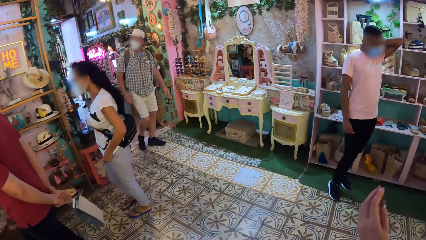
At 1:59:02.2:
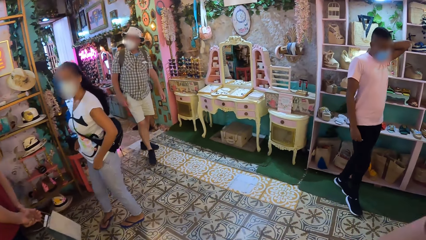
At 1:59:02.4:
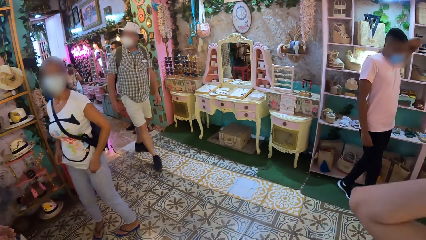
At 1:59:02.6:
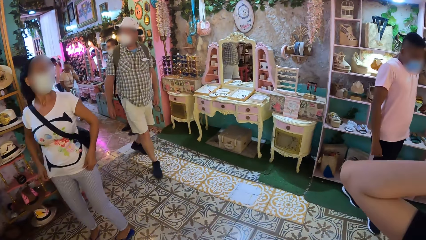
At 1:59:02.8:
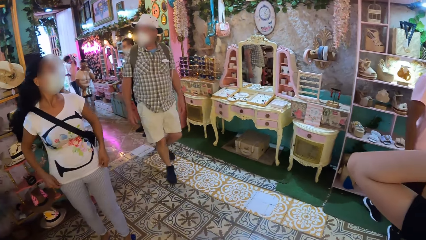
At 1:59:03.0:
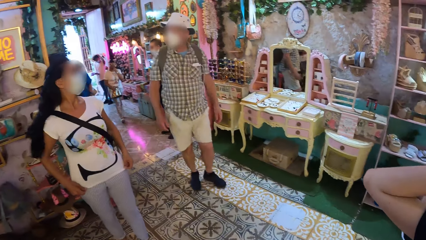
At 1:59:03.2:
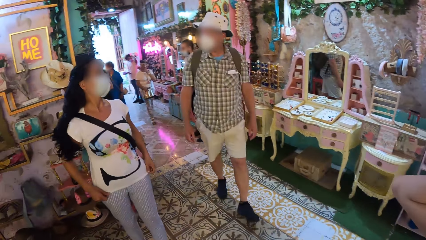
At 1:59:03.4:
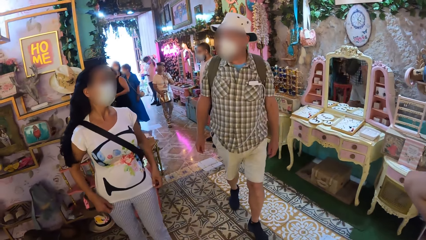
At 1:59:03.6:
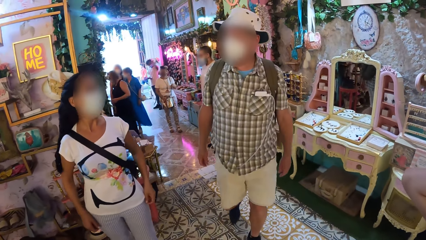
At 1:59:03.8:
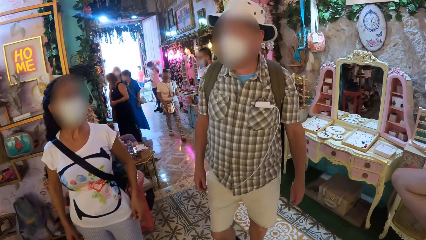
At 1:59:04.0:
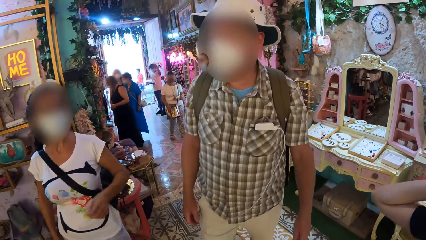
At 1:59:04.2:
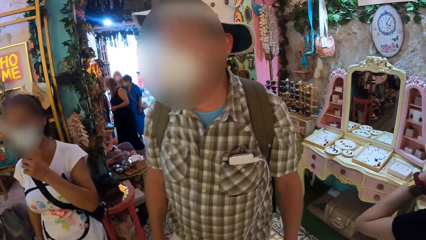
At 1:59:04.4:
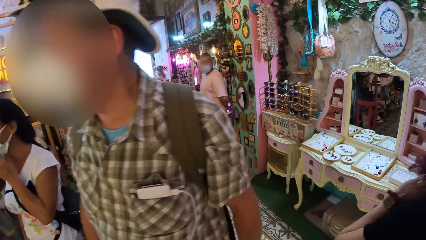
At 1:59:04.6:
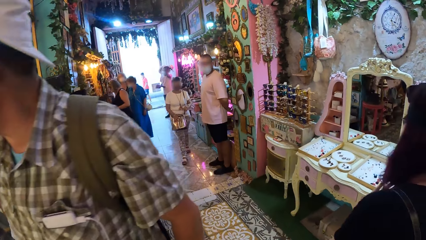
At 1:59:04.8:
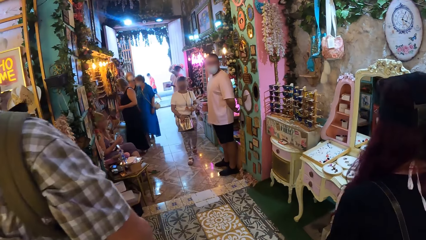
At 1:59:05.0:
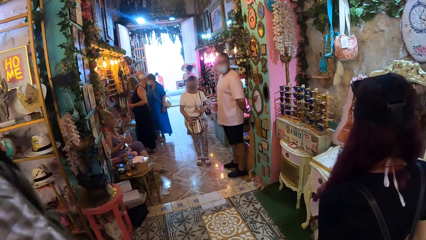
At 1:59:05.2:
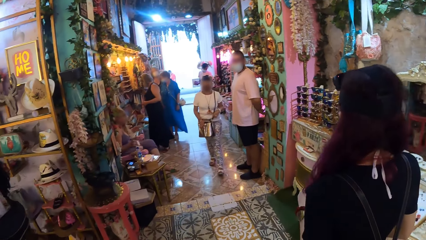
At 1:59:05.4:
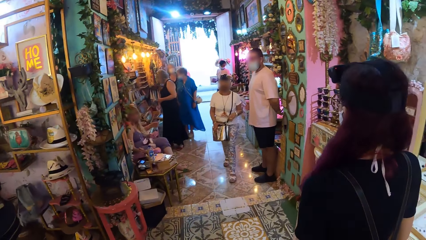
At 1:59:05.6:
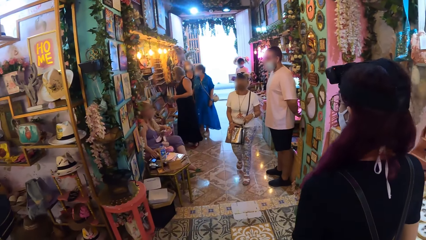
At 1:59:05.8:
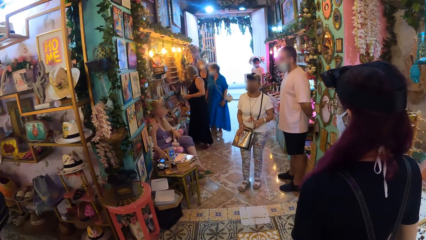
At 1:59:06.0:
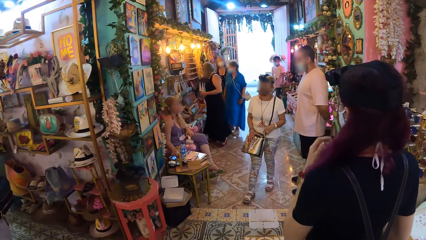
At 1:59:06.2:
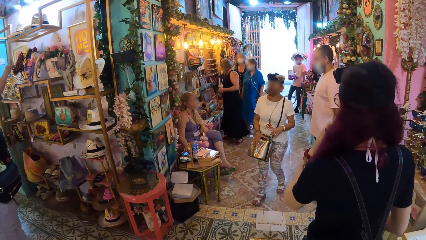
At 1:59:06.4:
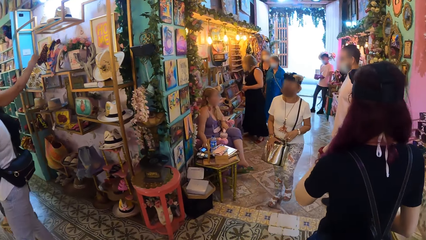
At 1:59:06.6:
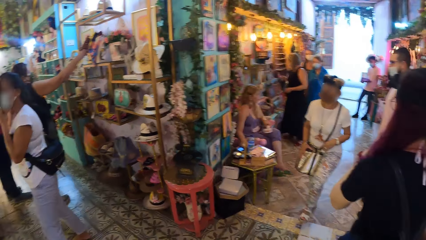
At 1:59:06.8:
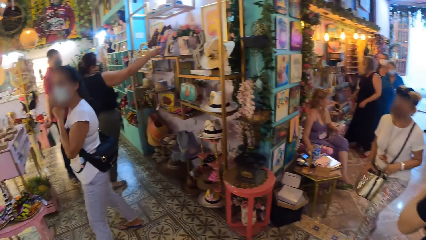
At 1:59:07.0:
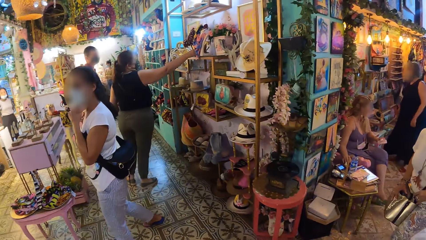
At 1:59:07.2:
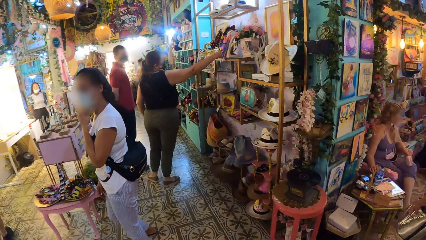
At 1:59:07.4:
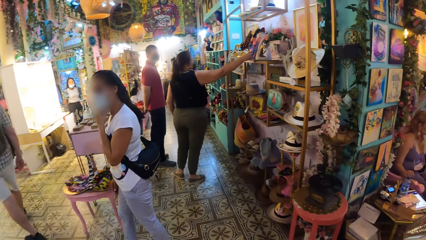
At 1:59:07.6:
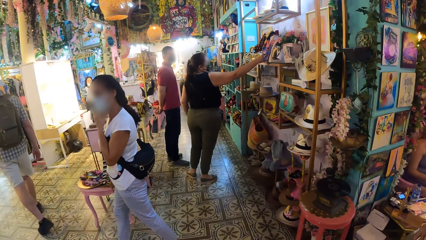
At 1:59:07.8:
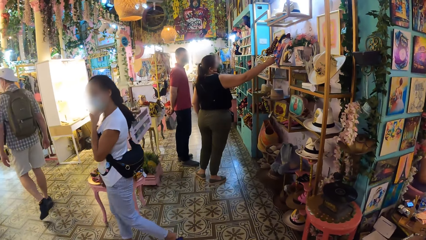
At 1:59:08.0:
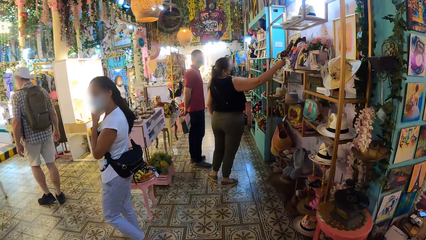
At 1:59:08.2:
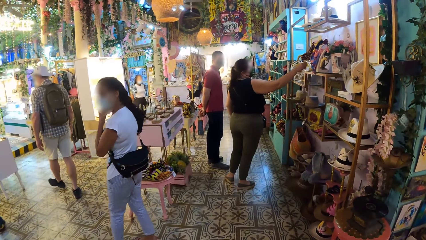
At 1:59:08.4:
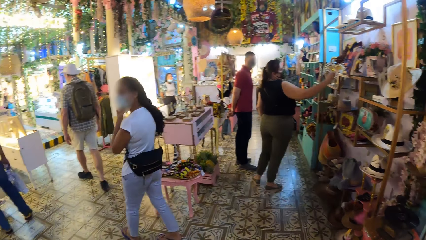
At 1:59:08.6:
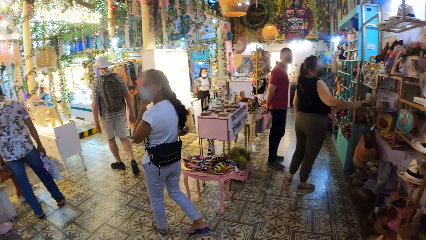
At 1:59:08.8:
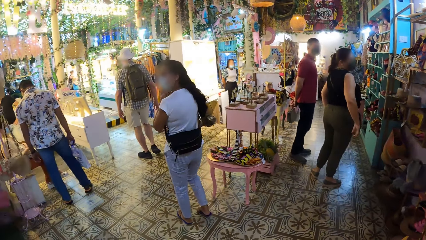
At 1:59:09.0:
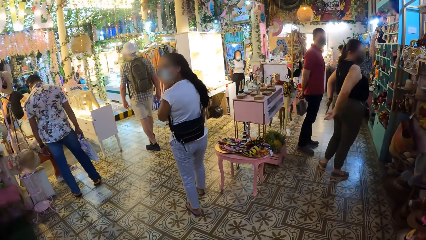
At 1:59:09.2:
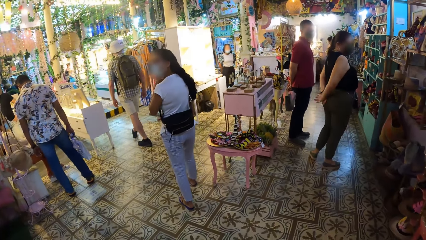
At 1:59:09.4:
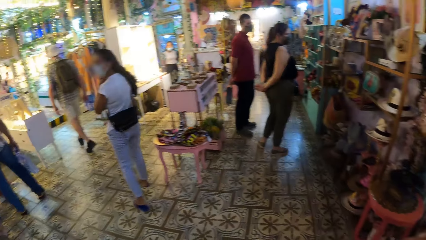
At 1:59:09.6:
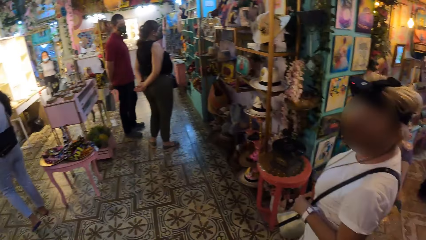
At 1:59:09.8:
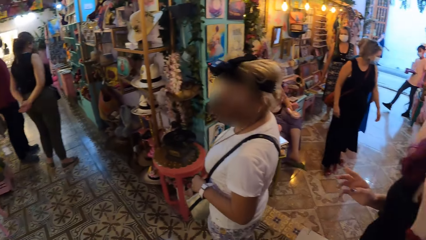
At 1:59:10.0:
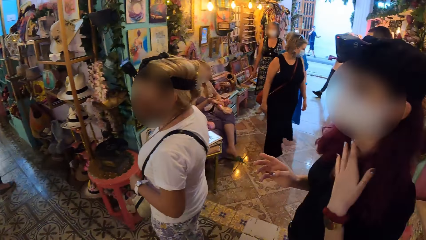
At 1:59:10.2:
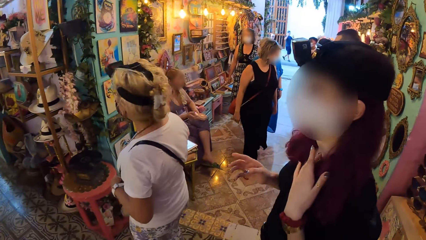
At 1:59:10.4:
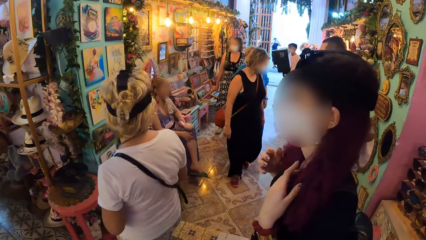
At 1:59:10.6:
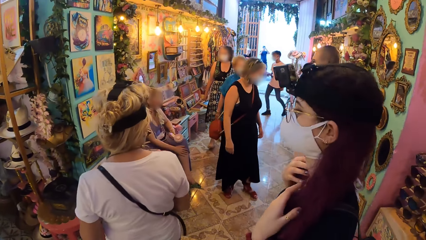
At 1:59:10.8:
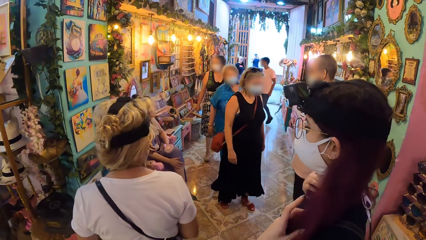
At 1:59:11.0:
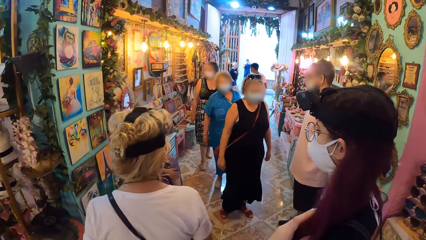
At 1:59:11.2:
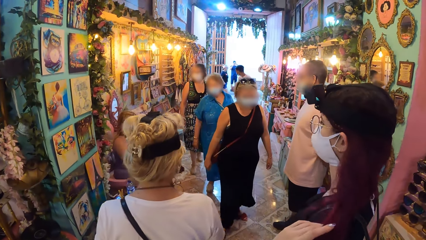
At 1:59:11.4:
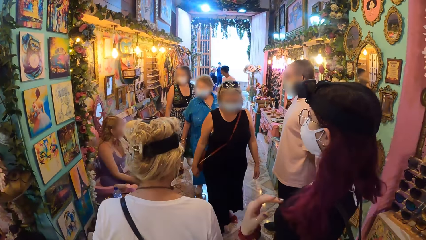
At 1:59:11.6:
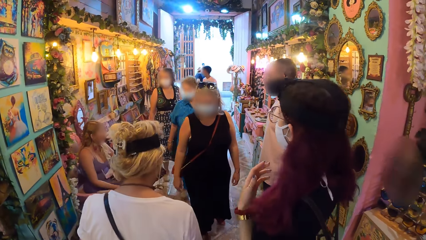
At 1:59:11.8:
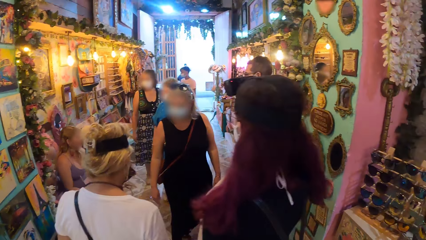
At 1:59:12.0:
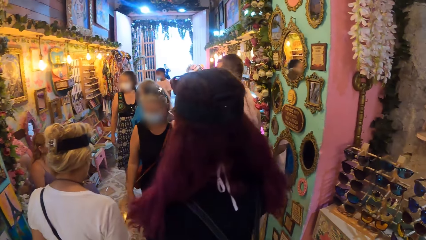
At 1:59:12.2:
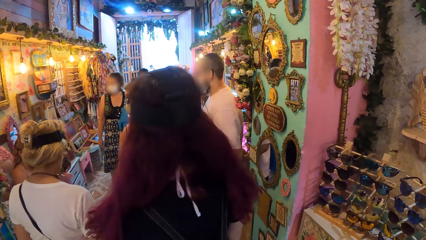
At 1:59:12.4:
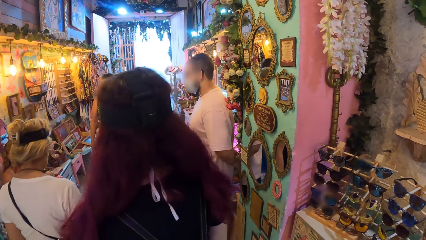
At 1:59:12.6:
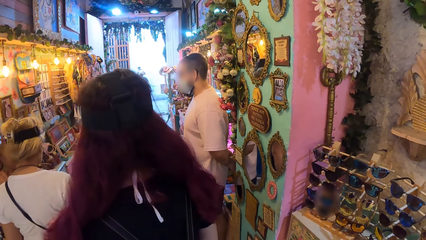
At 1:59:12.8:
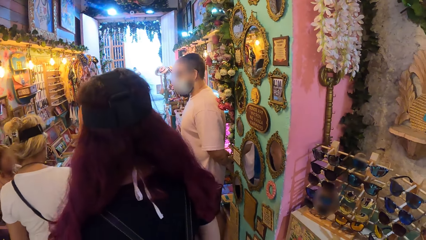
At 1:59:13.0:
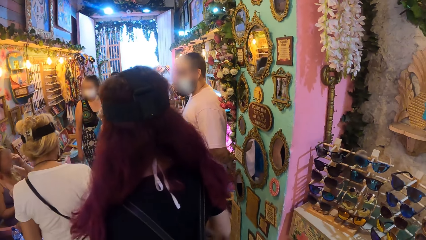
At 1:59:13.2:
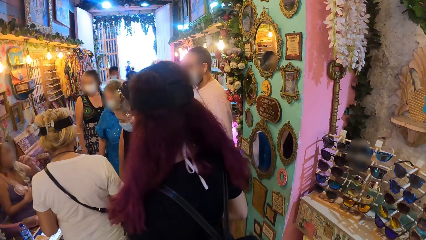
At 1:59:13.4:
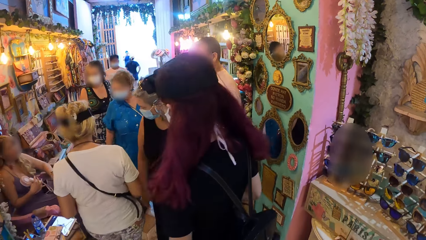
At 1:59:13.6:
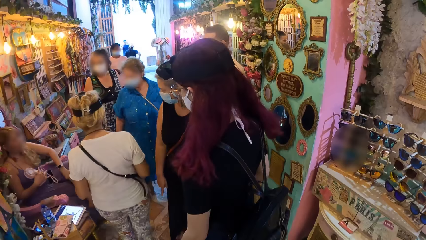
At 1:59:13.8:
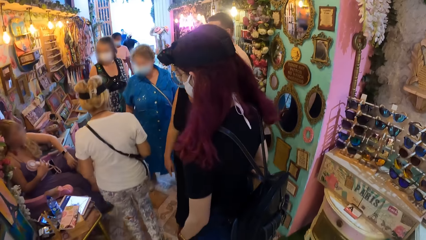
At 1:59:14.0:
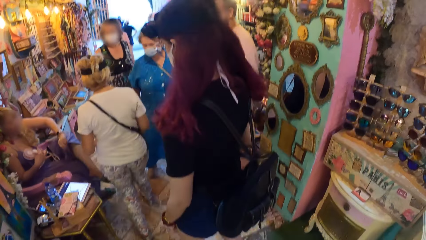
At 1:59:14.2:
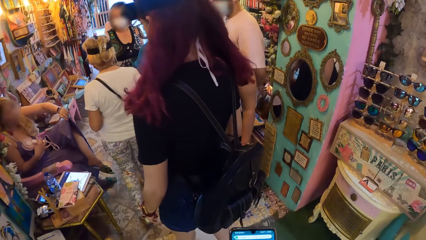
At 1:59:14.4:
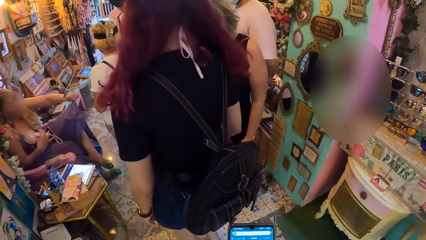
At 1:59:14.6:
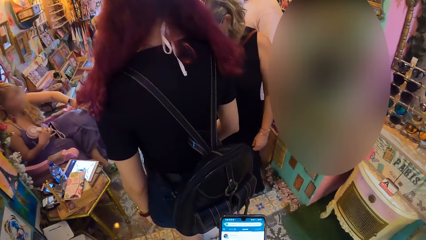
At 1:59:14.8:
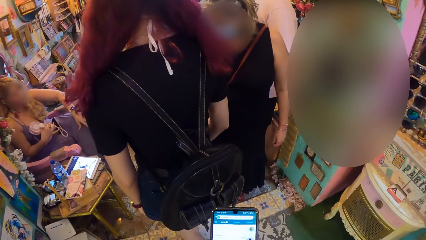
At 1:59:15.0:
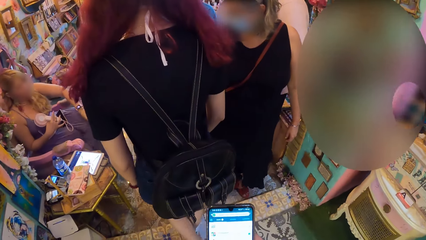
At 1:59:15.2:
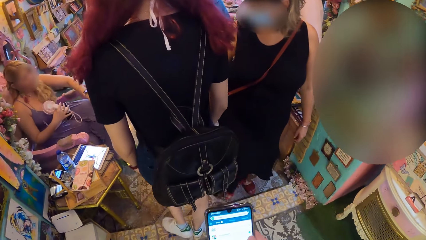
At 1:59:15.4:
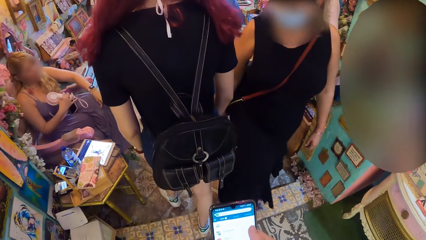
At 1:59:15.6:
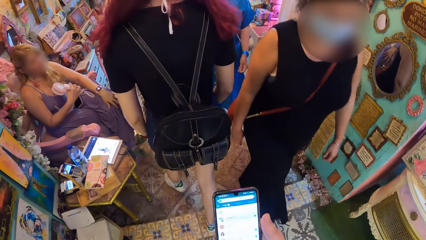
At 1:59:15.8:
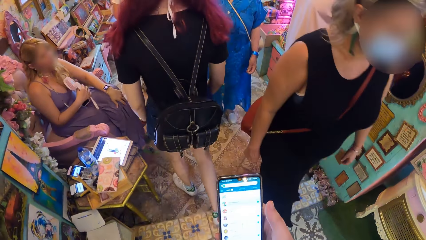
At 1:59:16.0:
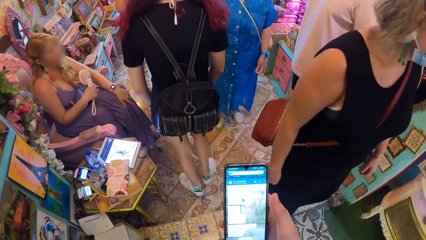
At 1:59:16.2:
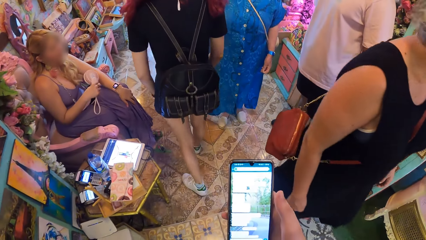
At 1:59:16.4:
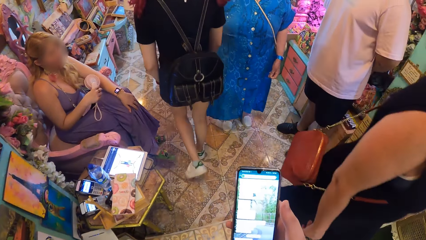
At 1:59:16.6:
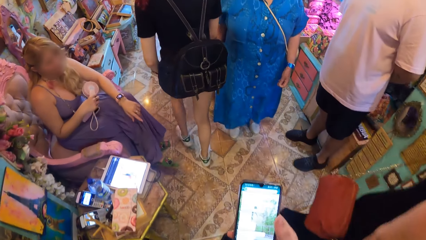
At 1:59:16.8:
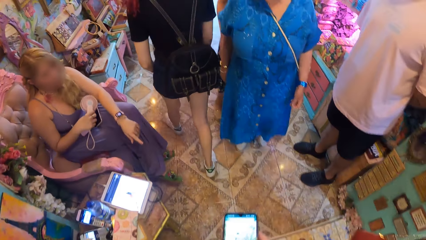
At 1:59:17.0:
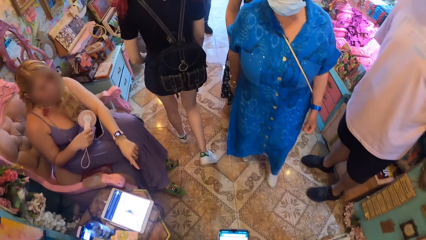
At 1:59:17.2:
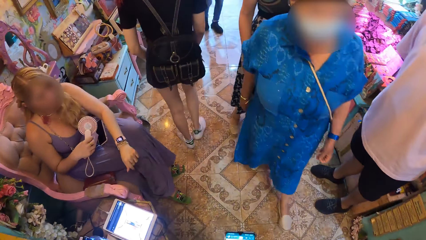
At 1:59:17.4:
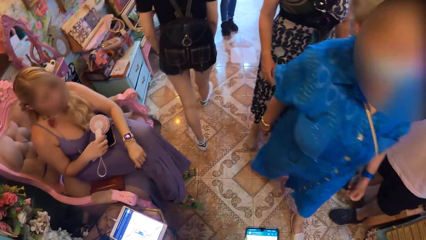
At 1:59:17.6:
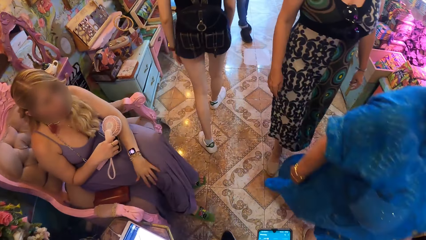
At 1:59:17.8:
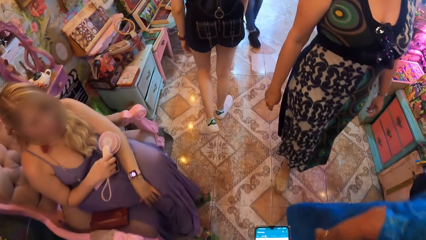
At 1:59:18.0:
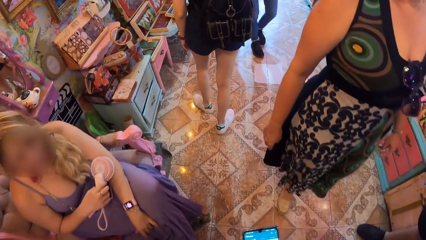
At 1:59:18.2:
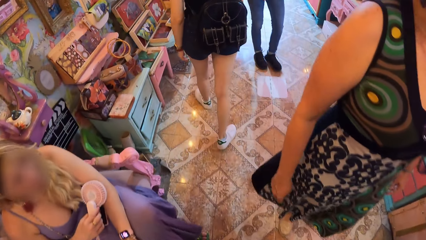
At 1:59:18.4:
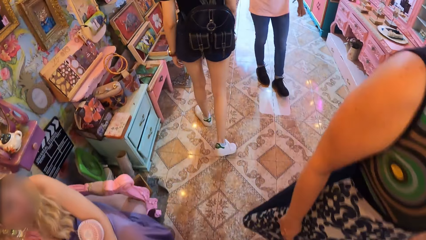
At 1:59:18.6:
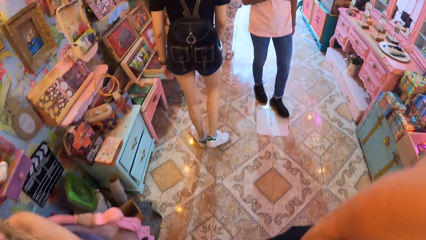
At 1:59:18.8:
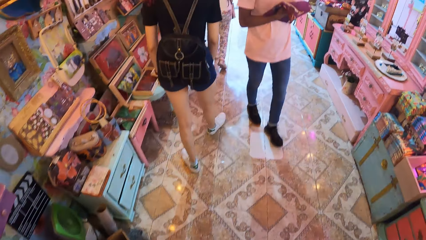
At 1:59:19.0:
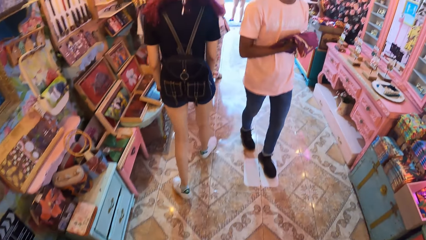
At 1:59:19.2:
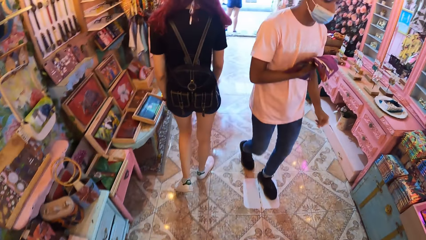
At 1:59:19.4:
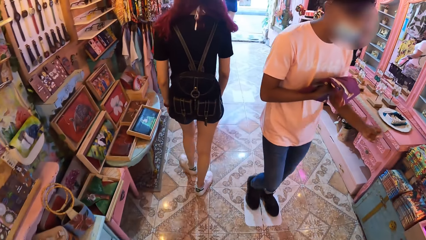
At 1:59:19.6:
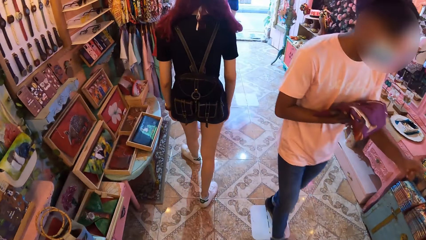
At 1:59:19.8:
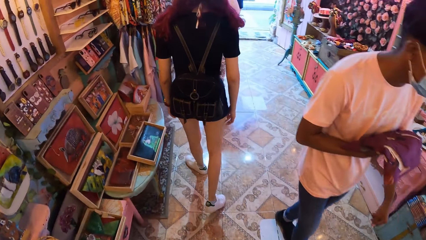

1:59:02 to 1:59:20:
A man walks past the camera wearer. A woman adjusts her hair with her hands. The camera wearer operates the phone with her right hand. She walks past another woman. She browses on the phone. She walks past another woman. She walks on the pavement. She walks past another woman. She walks past another woman.
